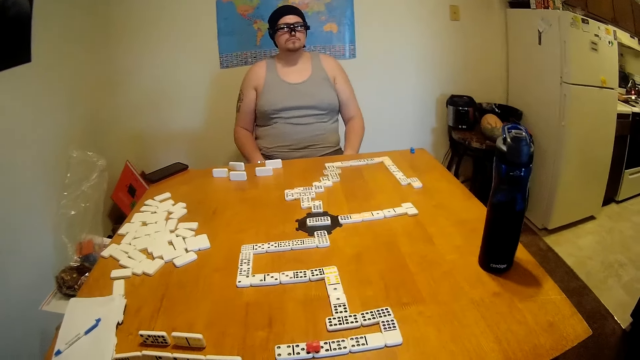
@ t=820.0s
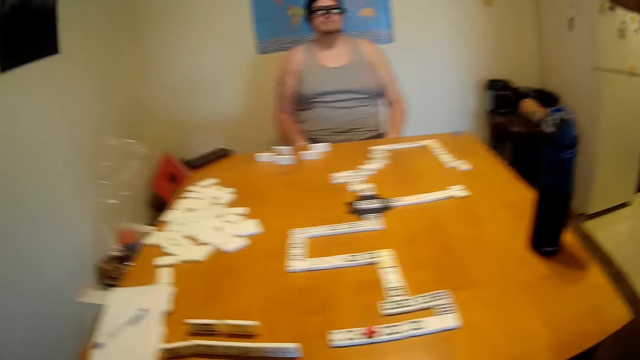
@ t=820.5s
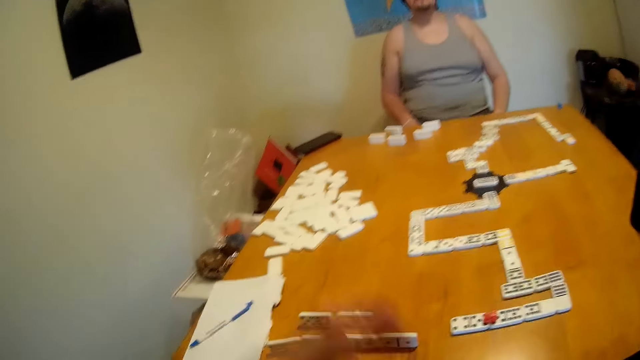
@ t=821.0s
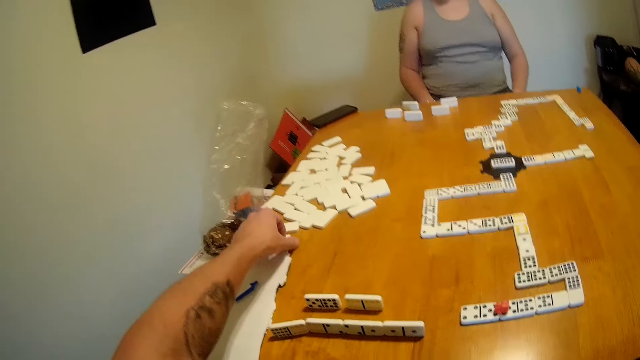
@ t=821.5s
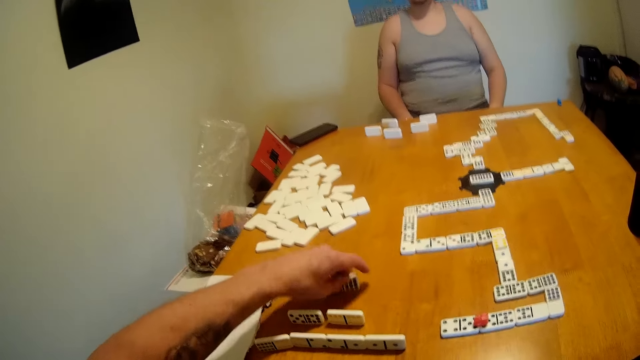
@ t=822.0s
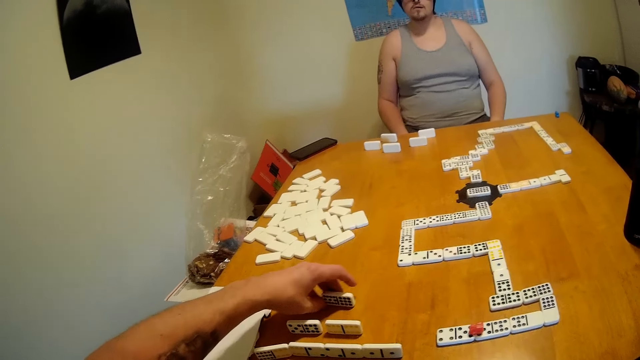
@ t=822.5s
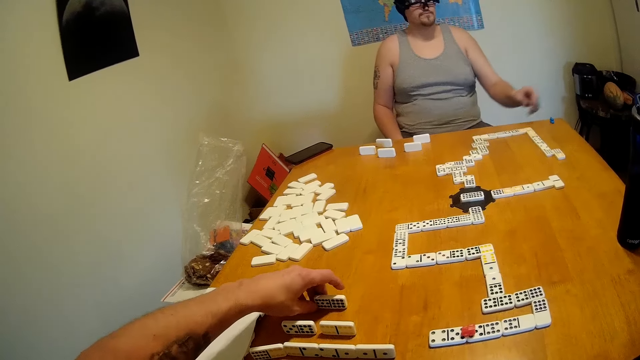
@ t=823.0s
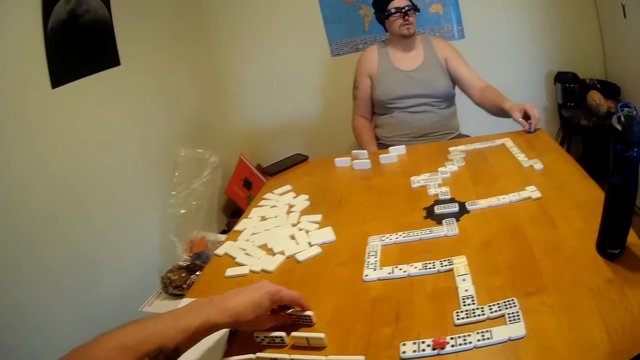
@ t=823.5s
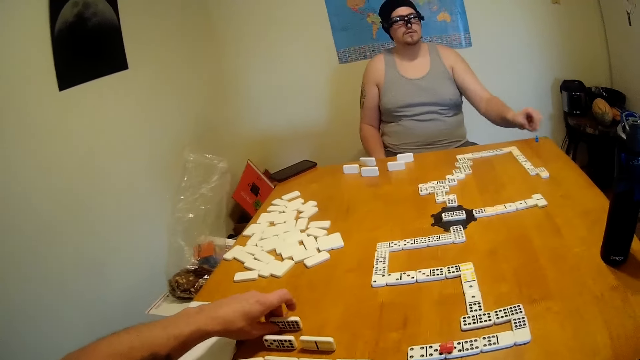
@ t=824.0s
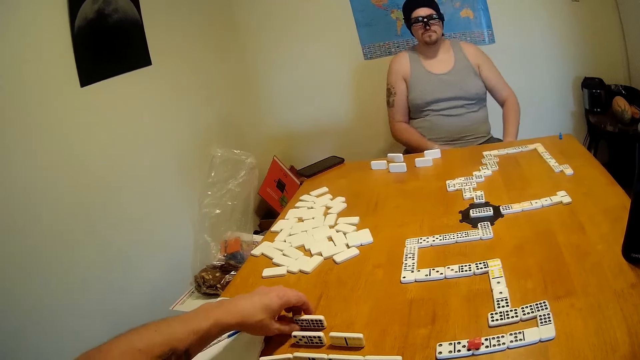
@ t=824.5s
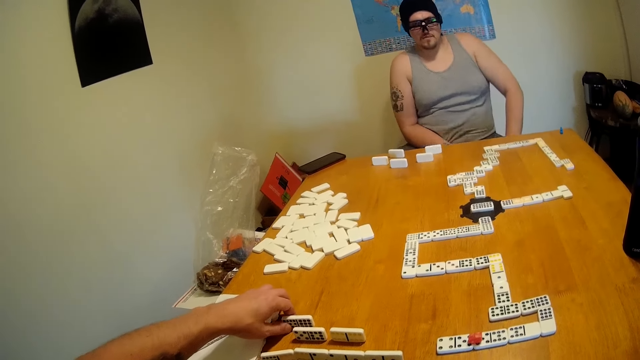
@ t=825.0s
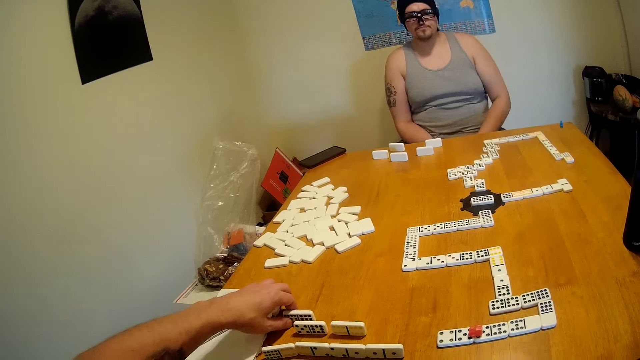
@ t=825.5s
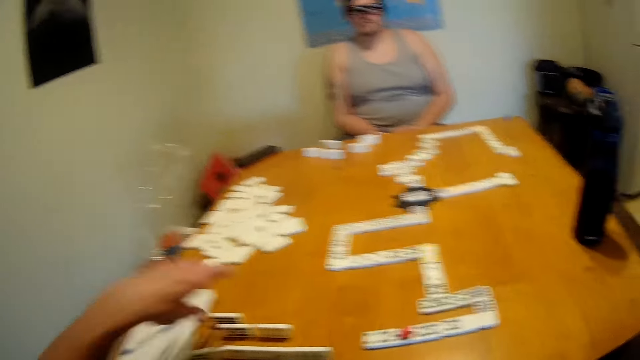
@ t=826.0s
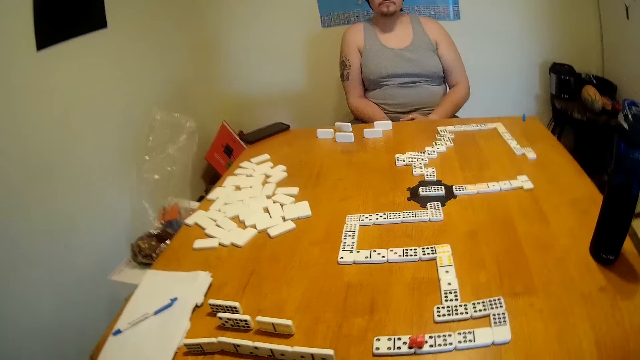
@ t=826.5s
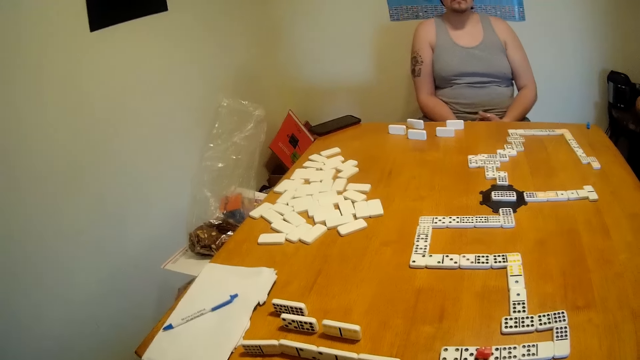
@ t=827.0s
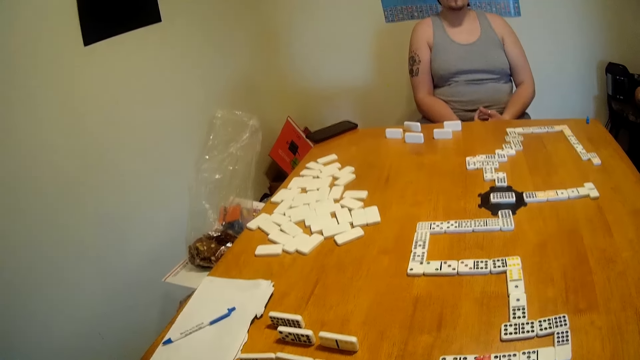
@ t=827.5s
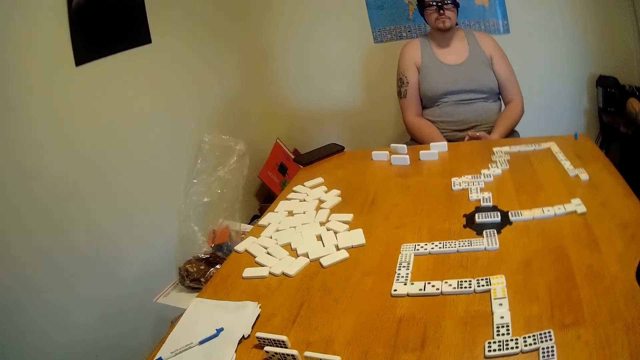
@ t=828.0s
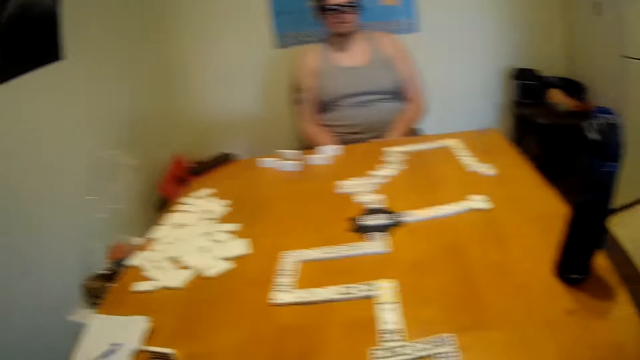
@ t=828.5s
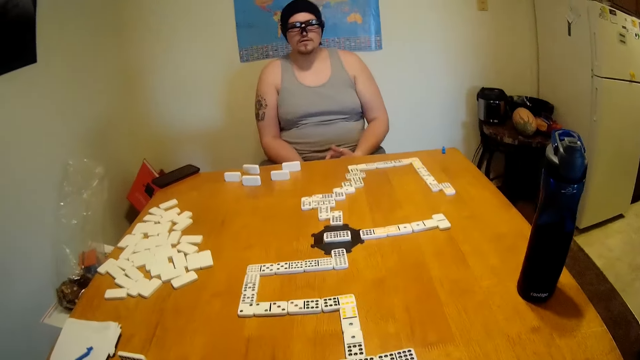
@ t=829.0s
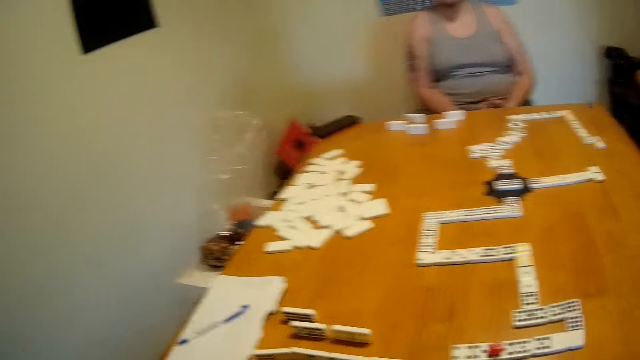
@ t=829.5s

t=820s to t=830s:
The camera wearer looks around the table. They move a tile or rectangular dice on the table. They check the rectangular dice. A man holds a marker on the table and picks up the rectangular dice. The camera wearer checks the rectangular dice. They look around the table.

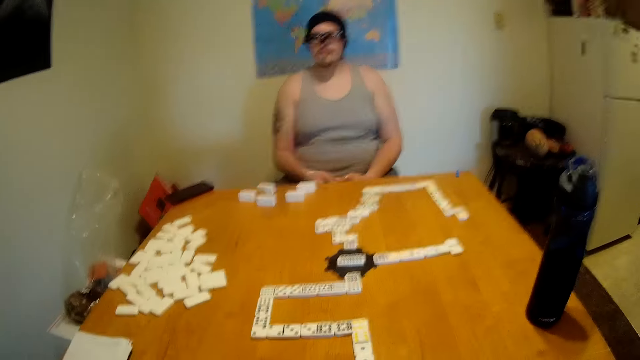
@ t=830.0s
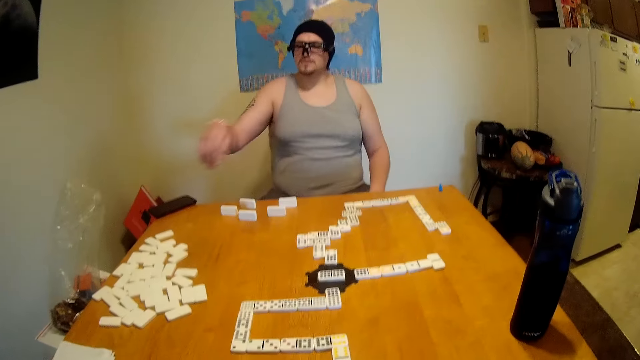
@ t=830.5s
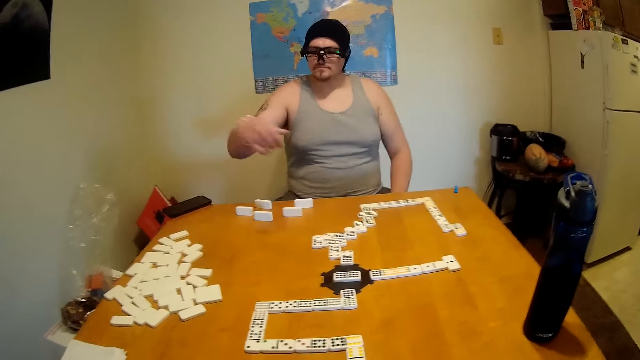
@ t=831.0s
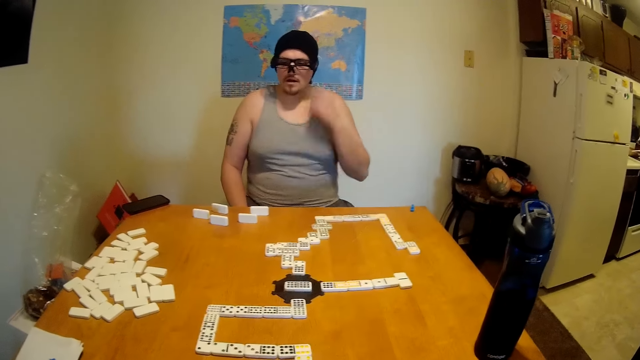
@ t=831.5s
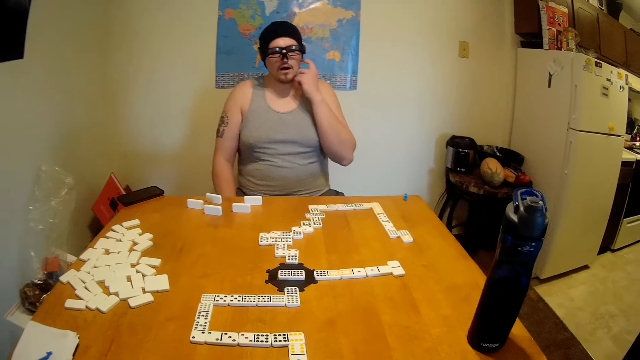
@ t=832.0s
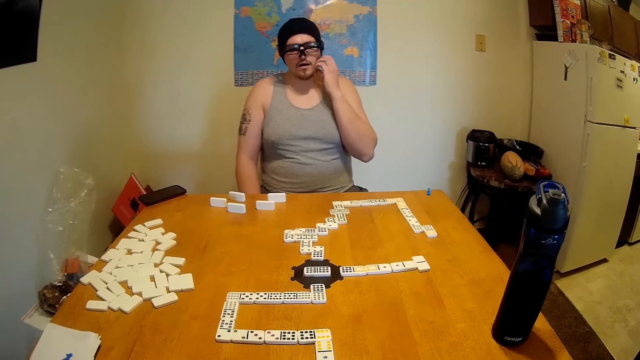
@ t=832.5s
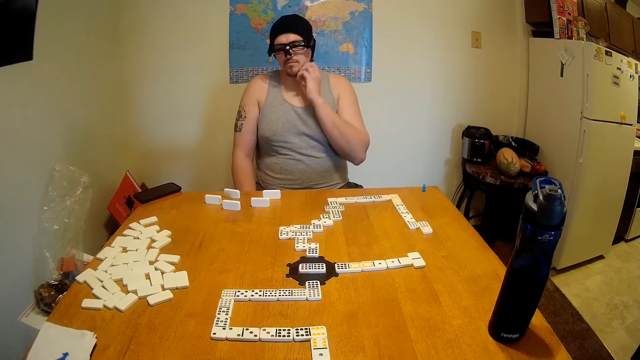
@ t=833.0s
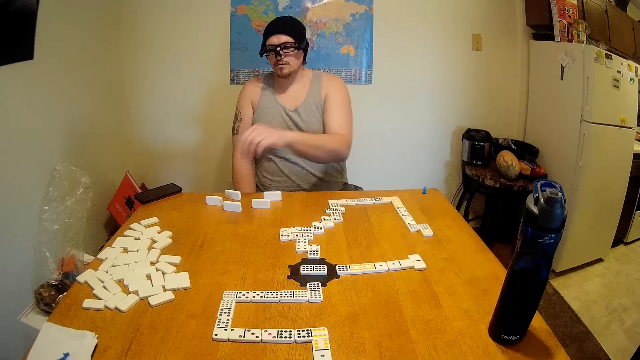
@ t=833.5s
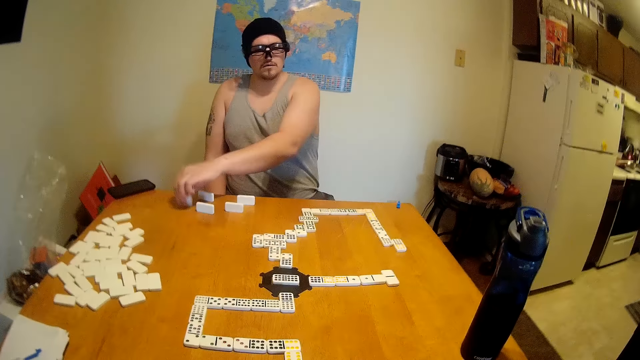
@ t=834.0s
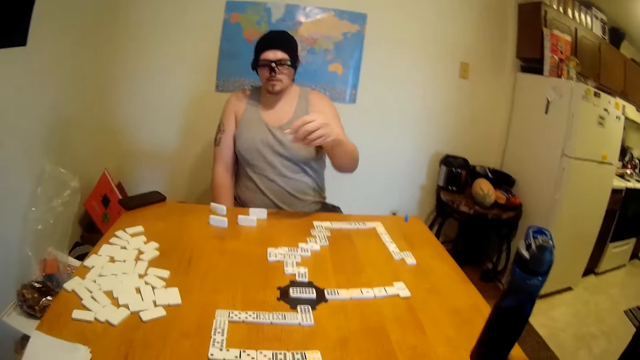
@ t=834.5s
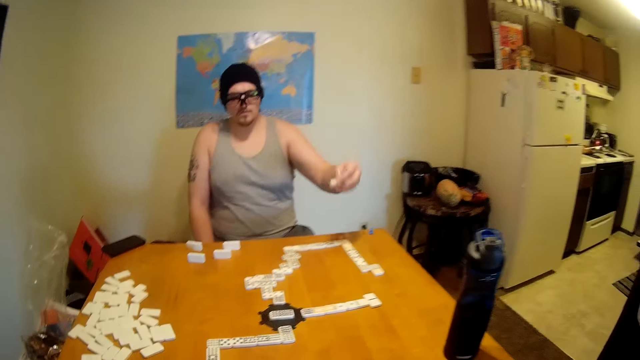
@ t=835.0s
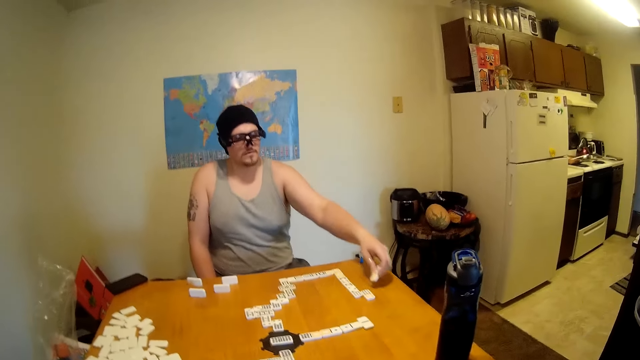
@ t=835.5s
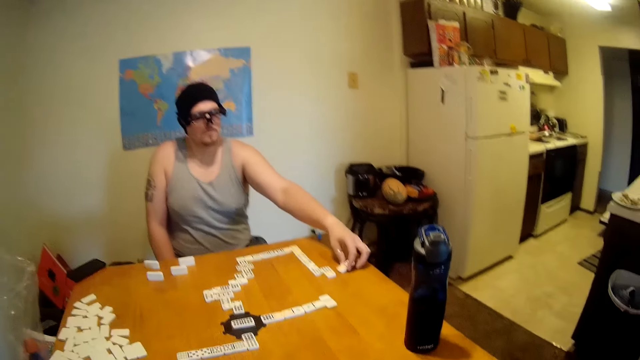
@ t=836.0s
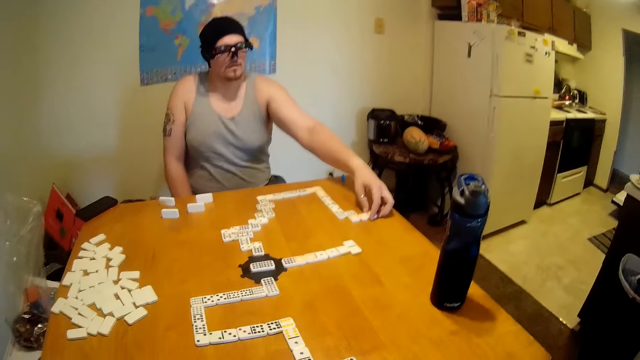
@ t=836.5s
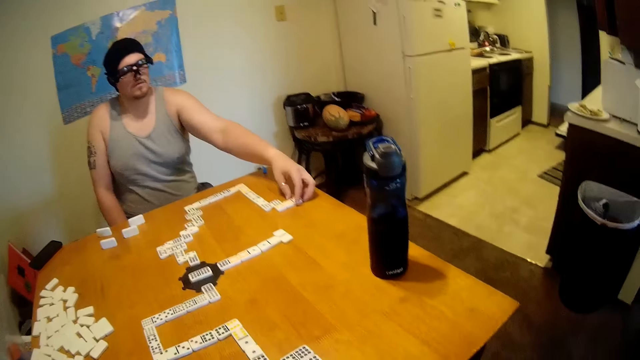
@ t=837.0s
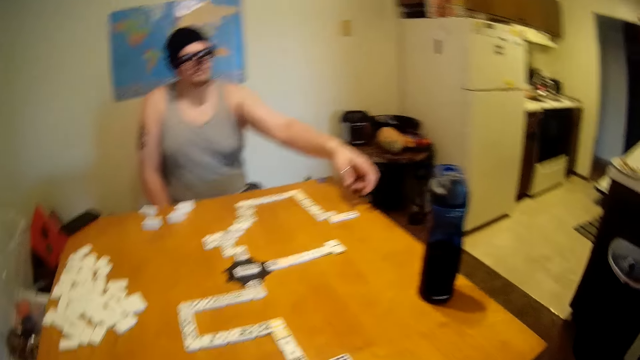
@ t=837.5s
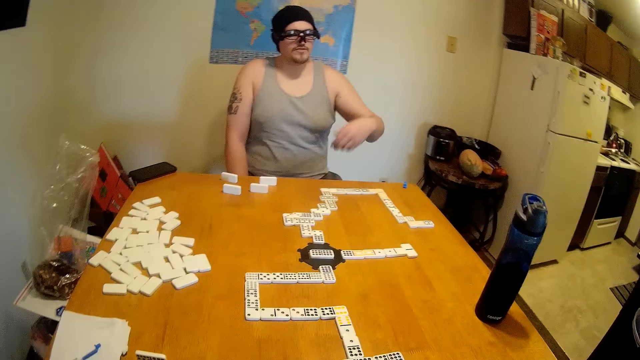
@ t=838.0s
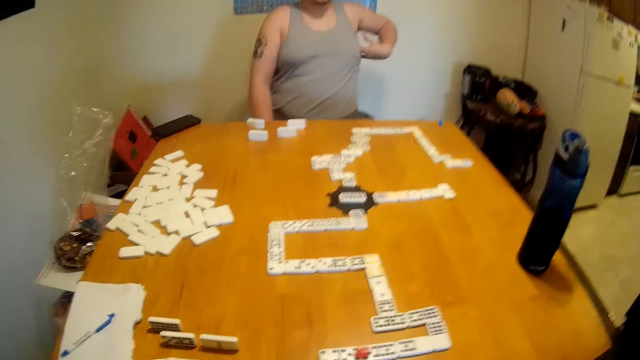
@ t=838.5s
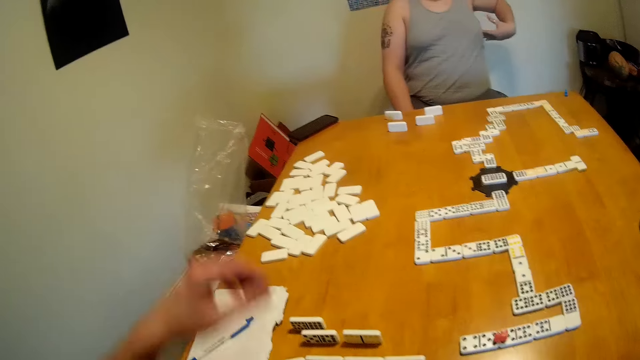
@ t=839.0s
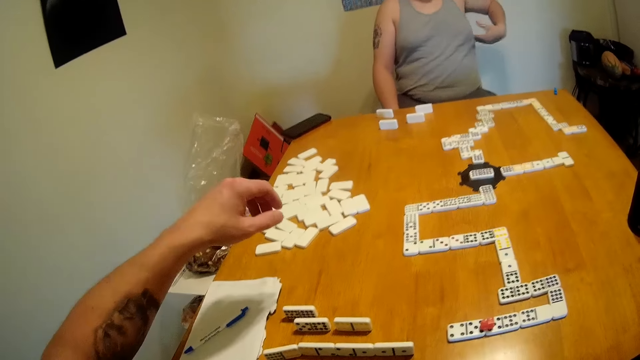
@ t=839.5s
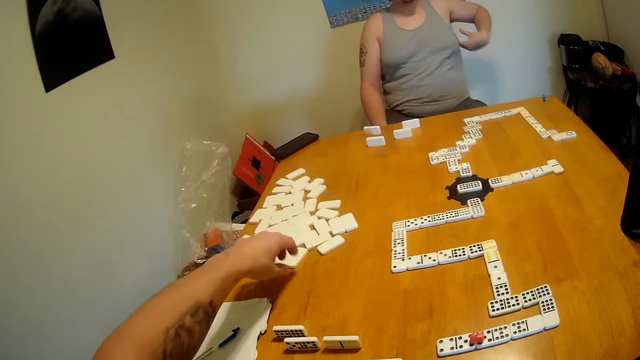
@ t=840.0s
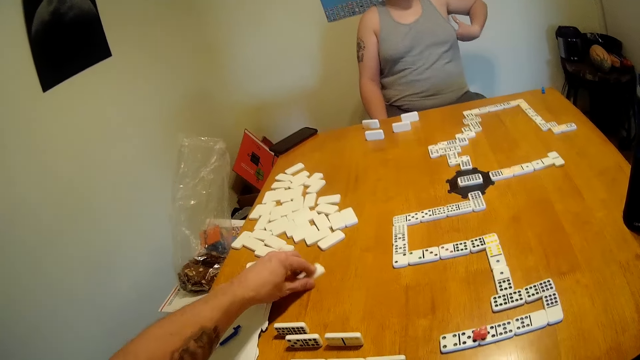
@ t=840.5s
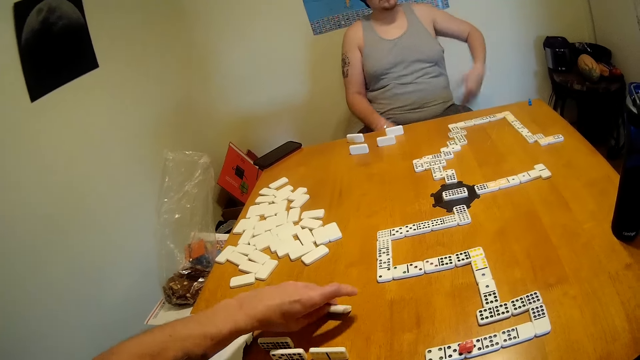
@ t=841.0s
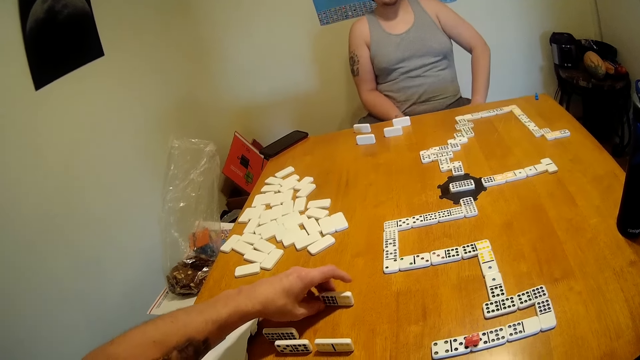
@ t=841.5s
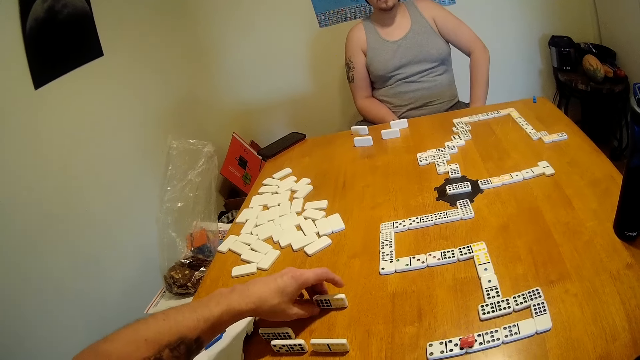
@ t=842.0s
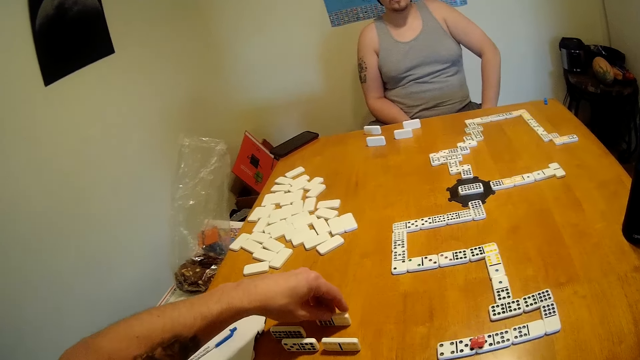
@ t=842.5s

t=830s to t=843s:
A man holds the ear. The man scratches his face. The man lifts a tile or domino from the table and places the tile at the end of a domino chain. The camera wearer looks around the table. The man scrubs the body. The camera wearer moves the tile on the table. They hold the domino.
